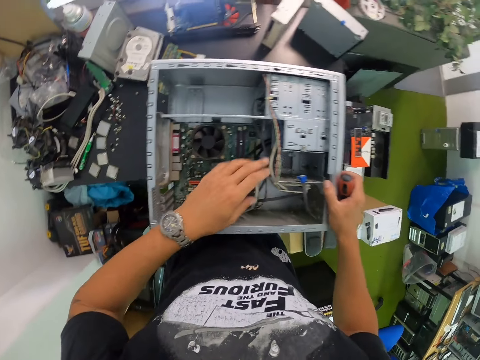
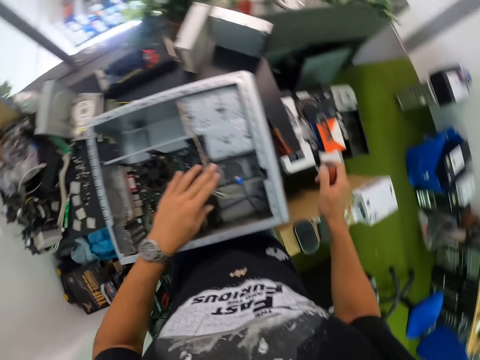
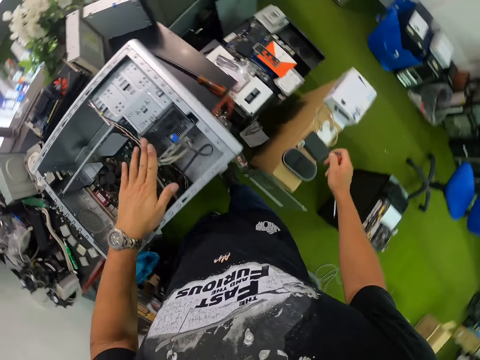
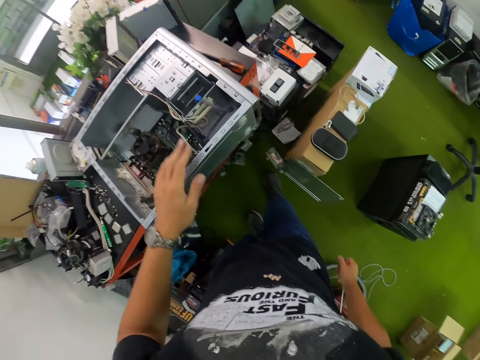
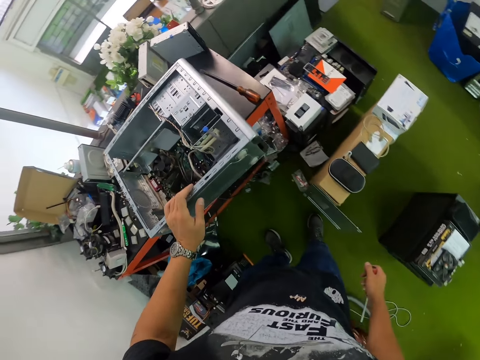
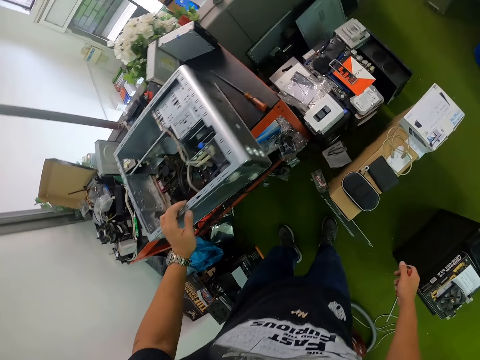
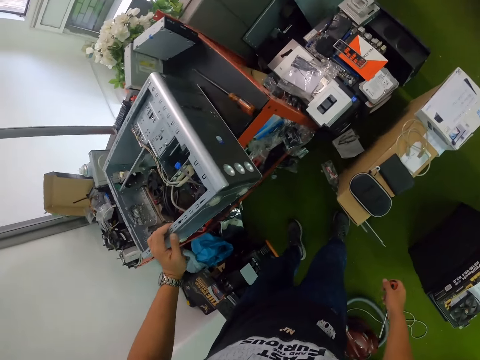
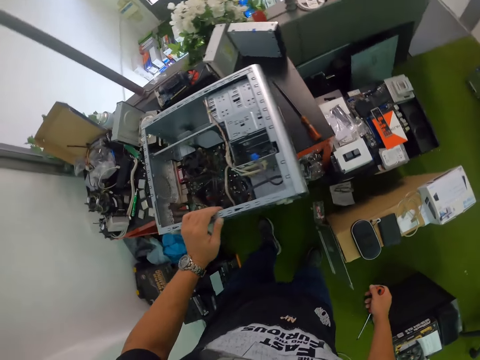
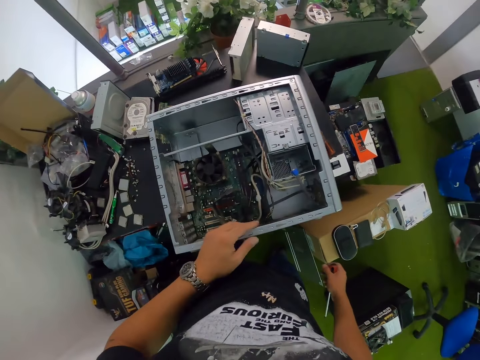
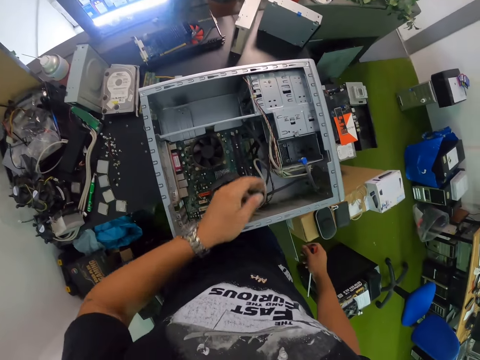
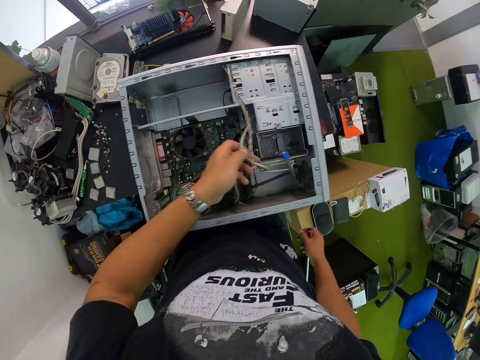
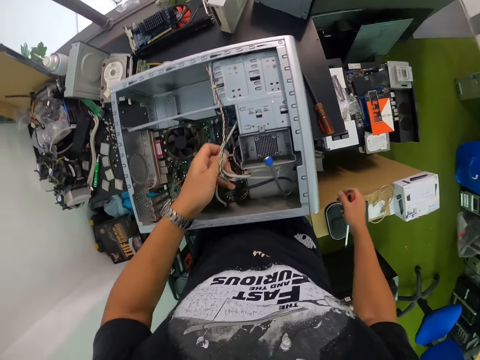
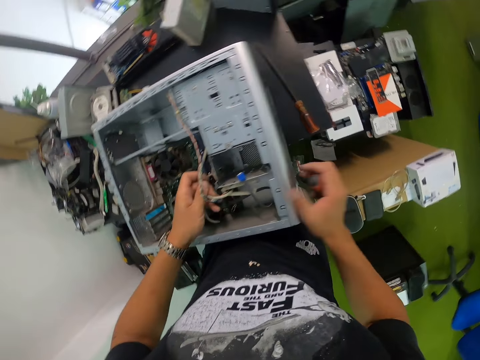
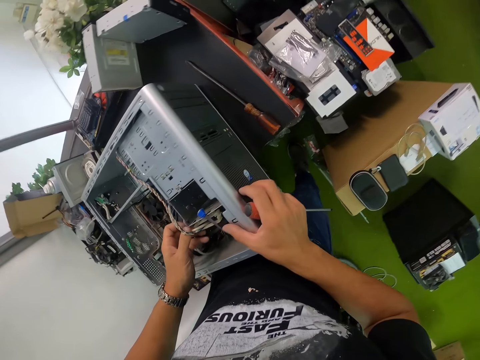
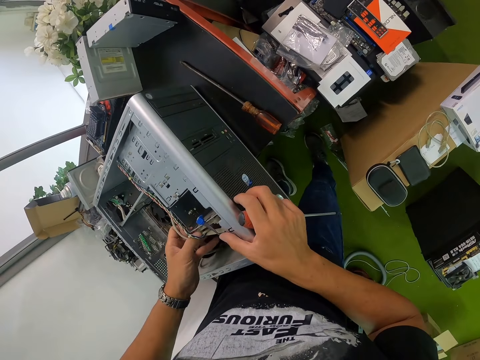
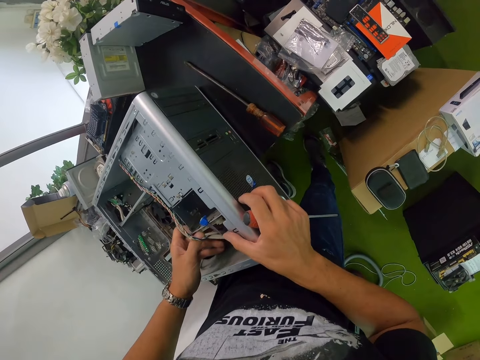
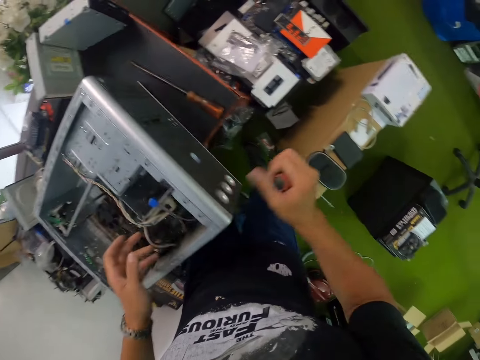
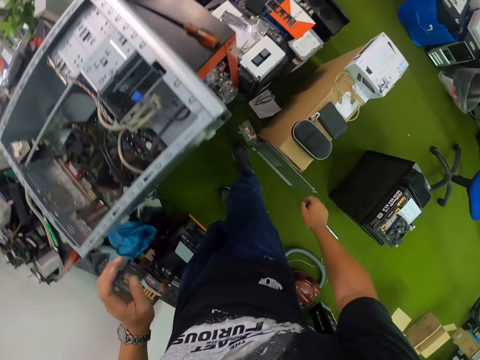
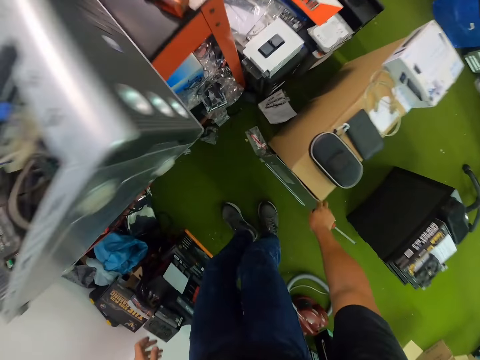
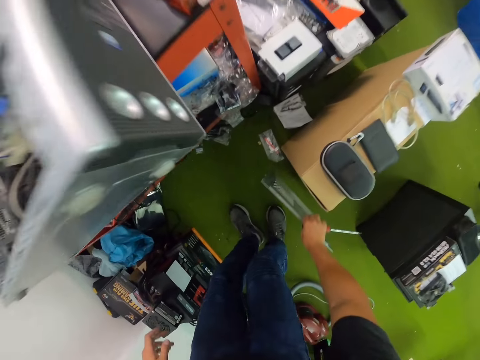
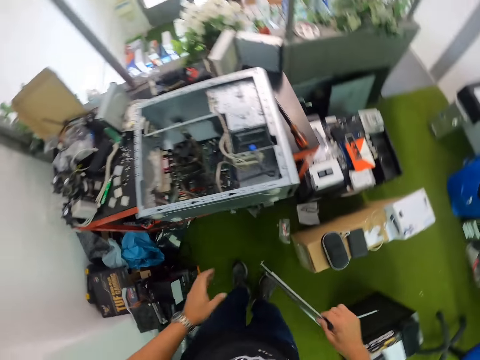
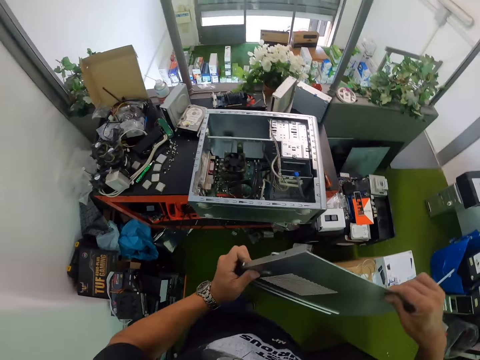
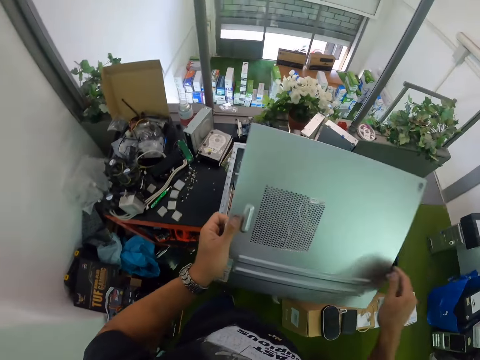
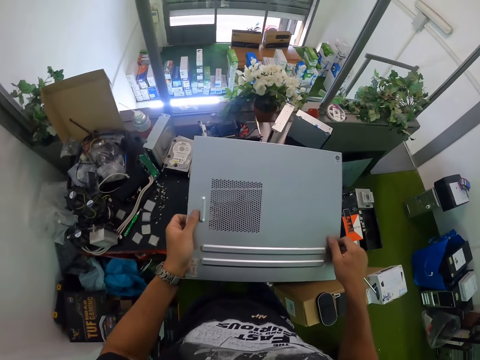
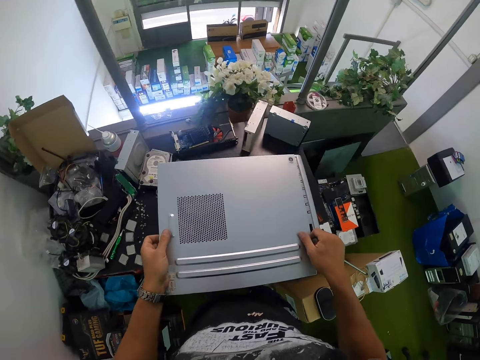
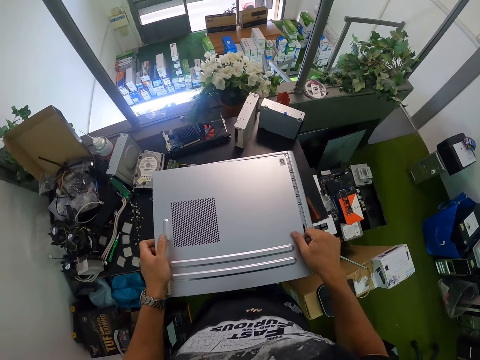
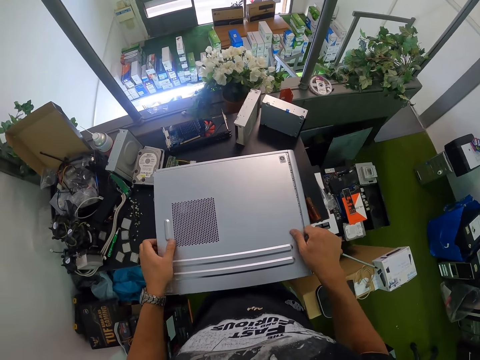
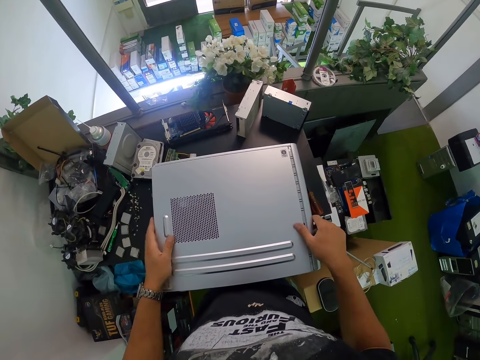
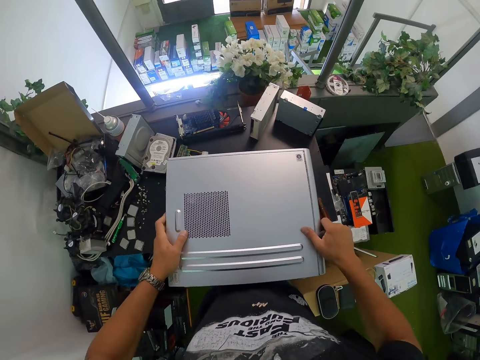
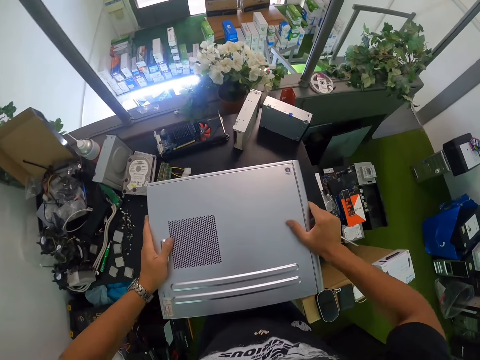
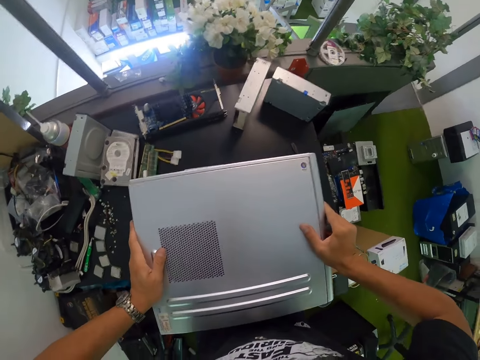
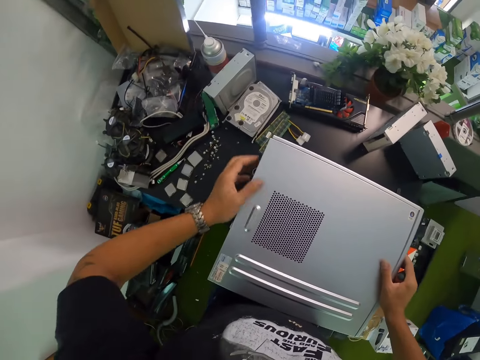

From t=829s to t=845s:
The camera wearer places his left hand on the central processing unit or system unit. He looks around the work table. He holds wires in the system unit with his left hand. He picks up a system unit cover from the floor in the room with his right hand. He passes the cover from his right hand to his left hand. He holds the cover with both hands. He covers the system unit with the cover in both hands.

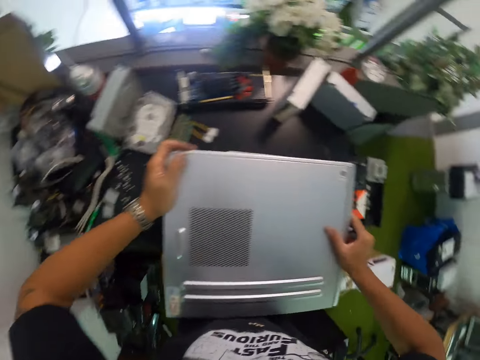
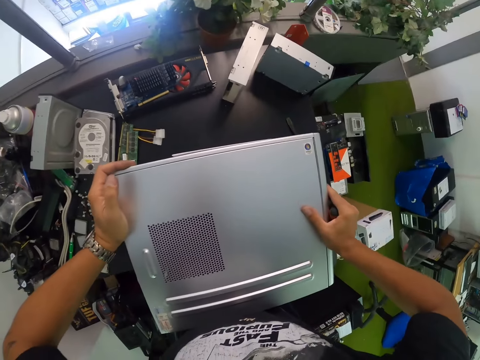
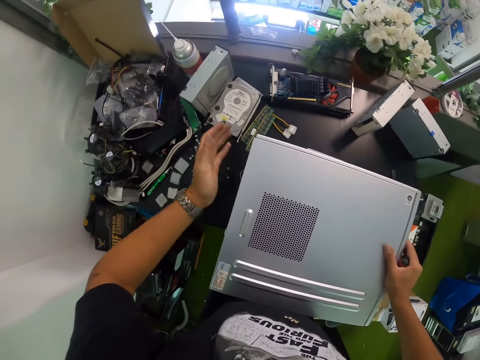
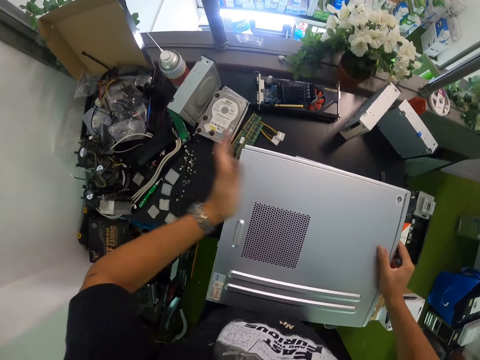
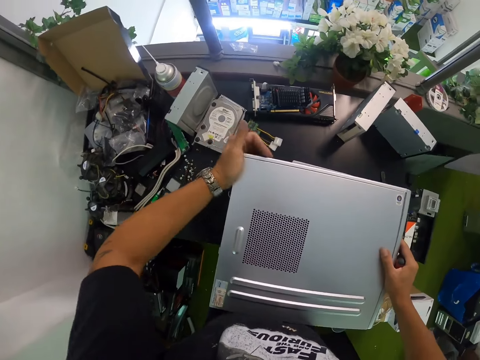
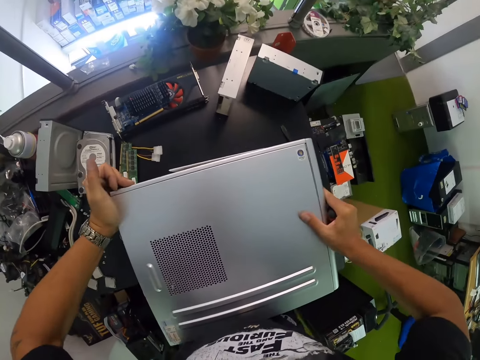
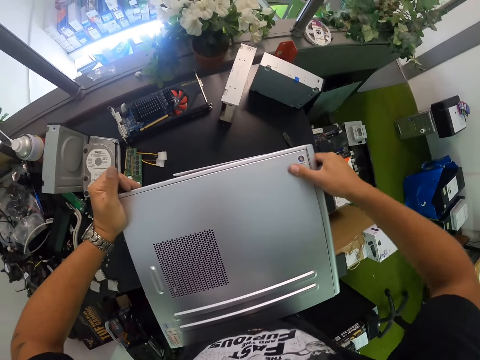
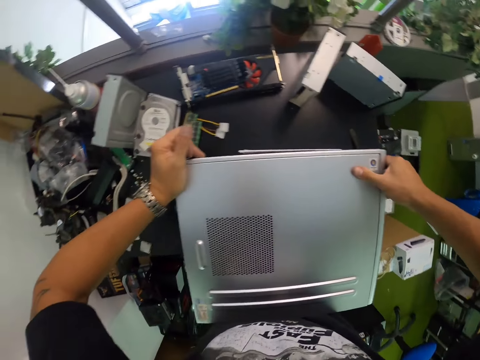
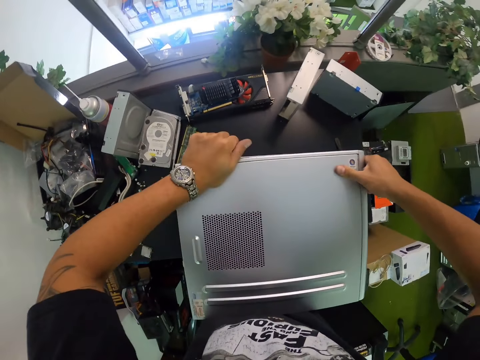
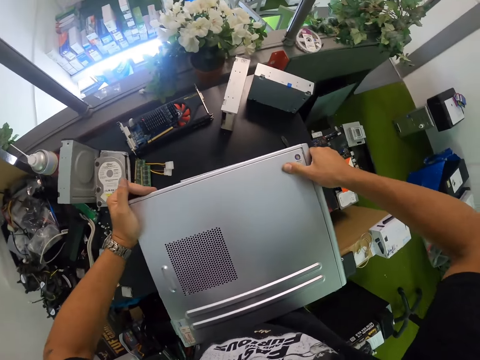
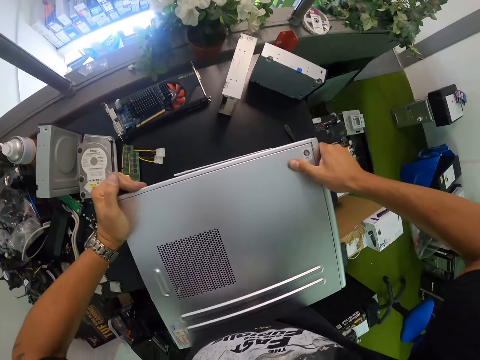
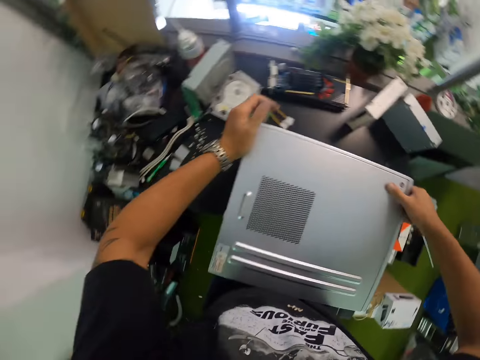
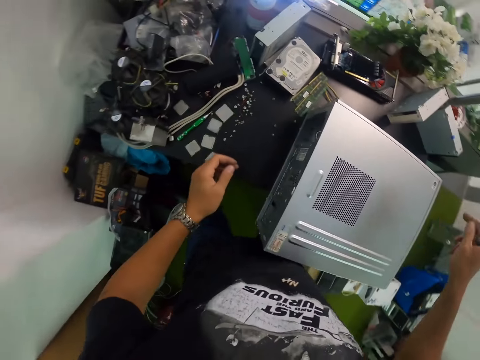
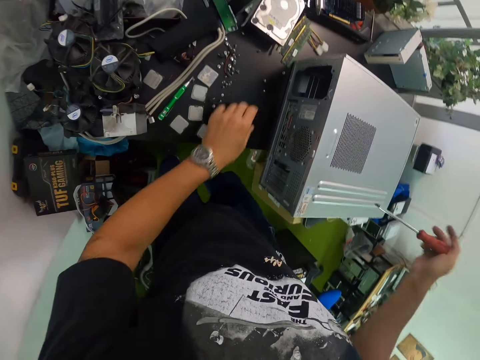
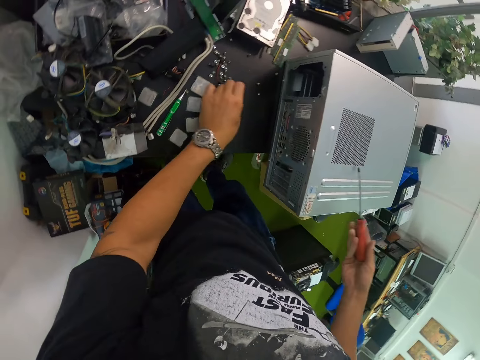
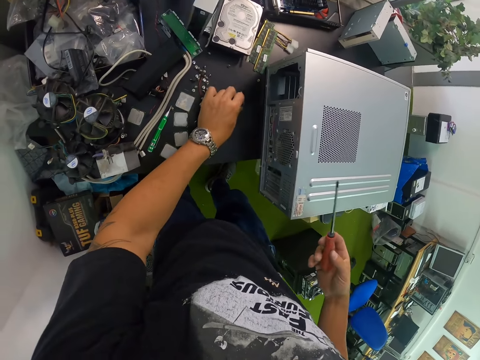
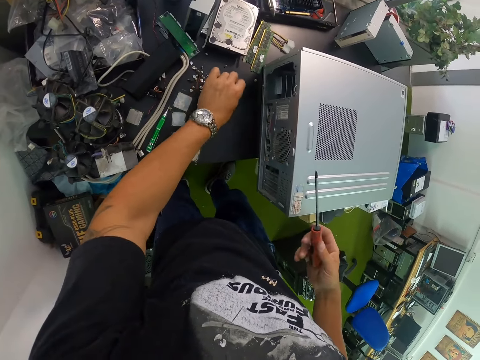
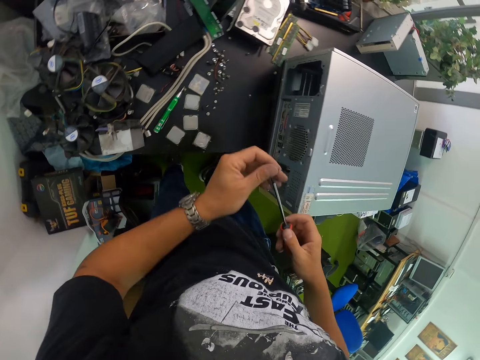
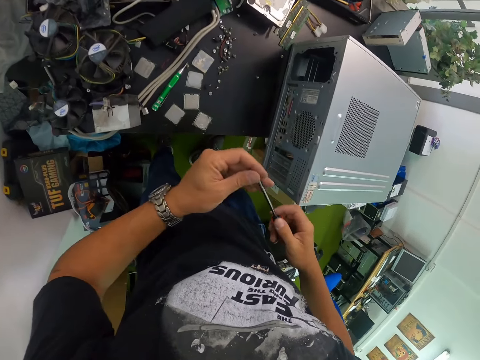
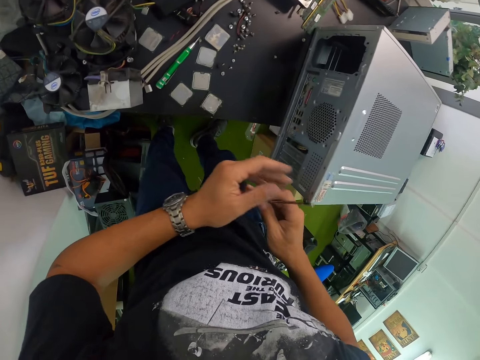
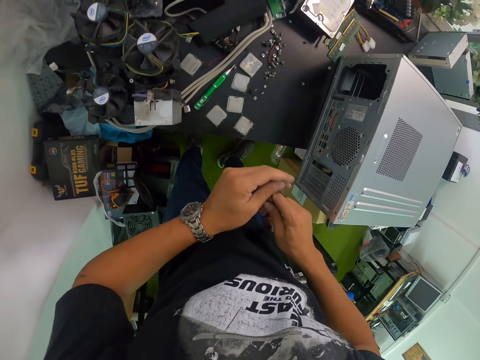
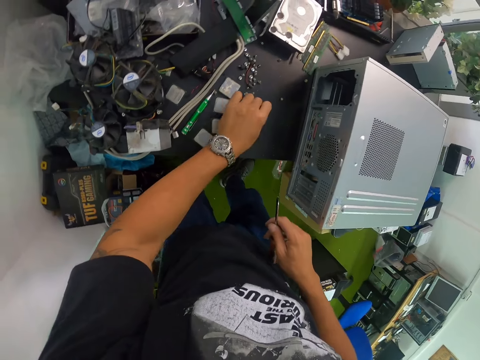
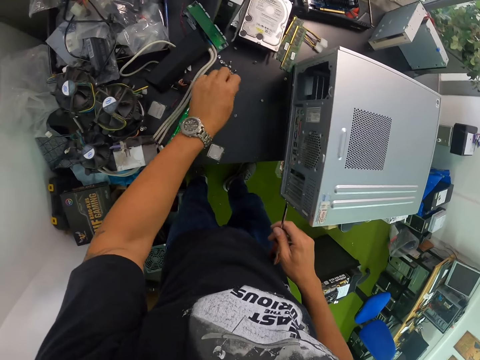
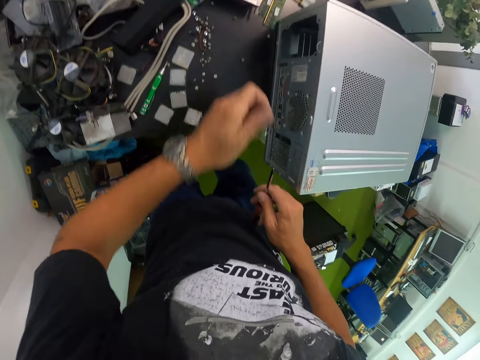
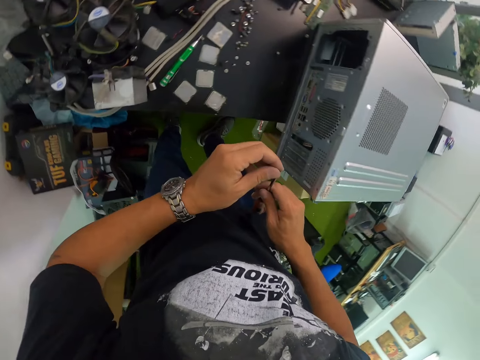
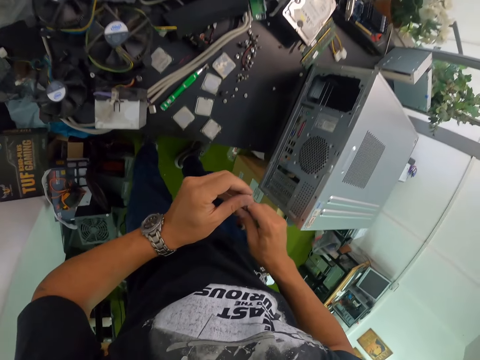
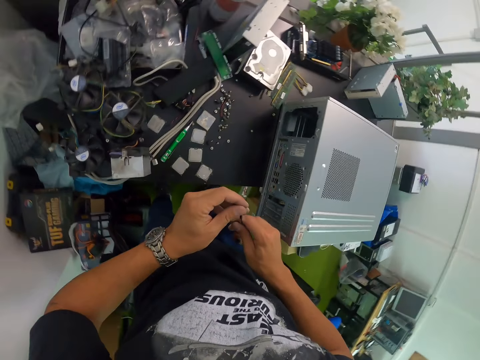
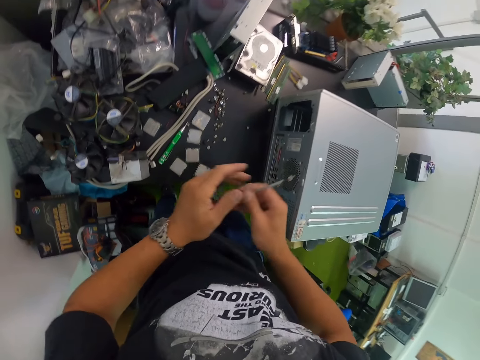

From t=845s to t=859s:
The camera wearer hits the cover with his left hand. He touches a screw or nut on the table with his left hand. He attaches the screw in his left hand to the screwdriver in his right hand. He picks up the nut from the table. He removes the screw from the screwdriver in his right hand with his left hand. He inspects the nut. He drops the screw in his left hand on the table. He picks up a screw from the table with his left hand. He attaches the screw in his left hand to the screwdriver in his right hand.
